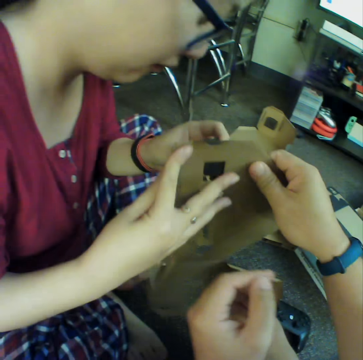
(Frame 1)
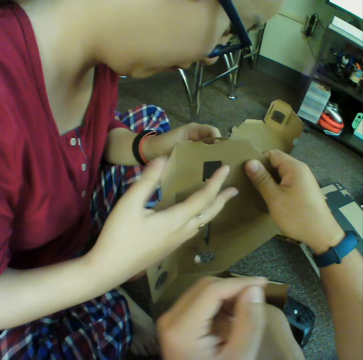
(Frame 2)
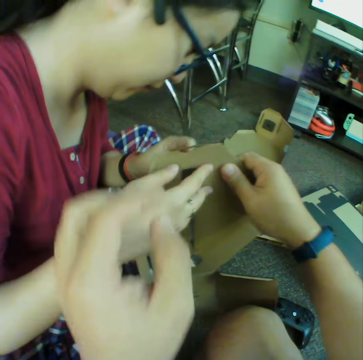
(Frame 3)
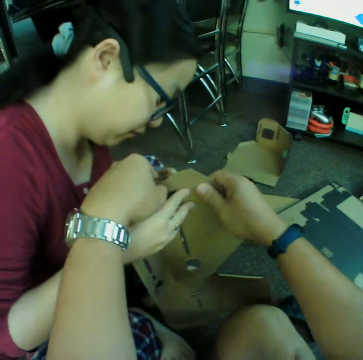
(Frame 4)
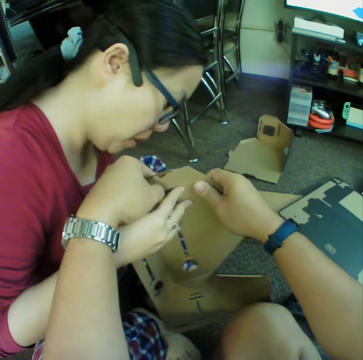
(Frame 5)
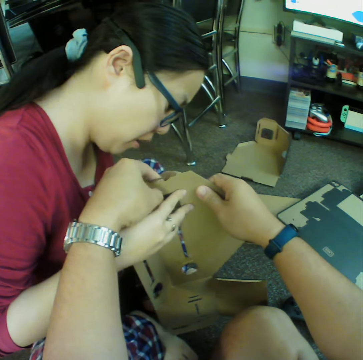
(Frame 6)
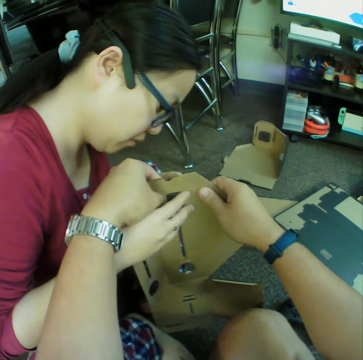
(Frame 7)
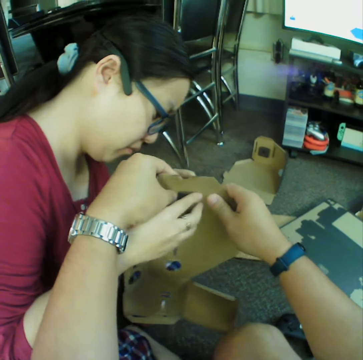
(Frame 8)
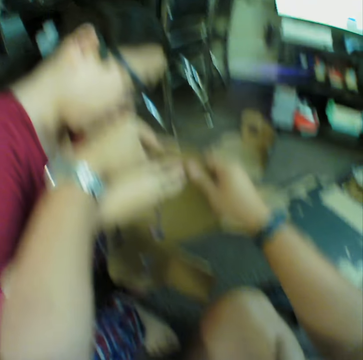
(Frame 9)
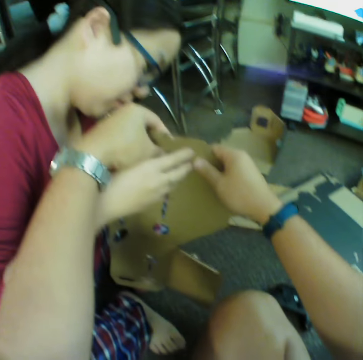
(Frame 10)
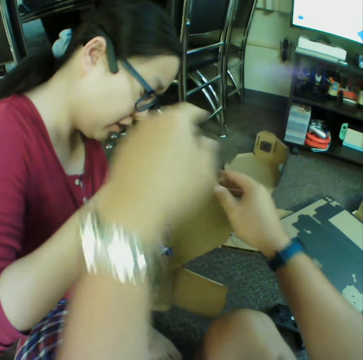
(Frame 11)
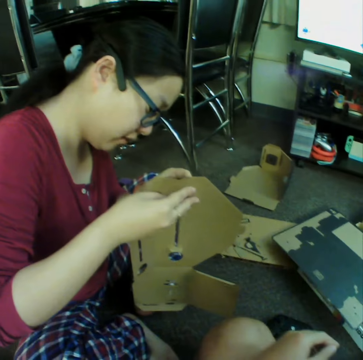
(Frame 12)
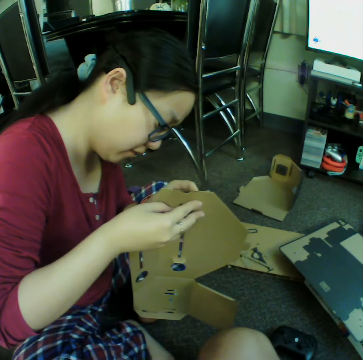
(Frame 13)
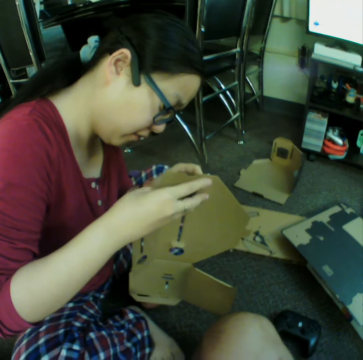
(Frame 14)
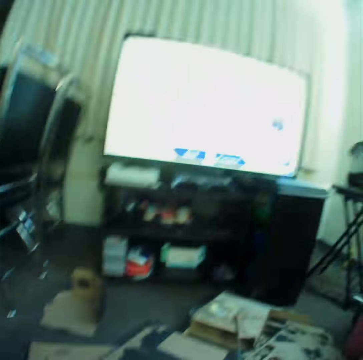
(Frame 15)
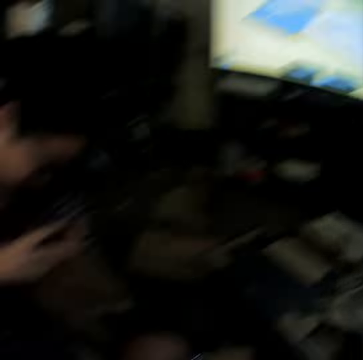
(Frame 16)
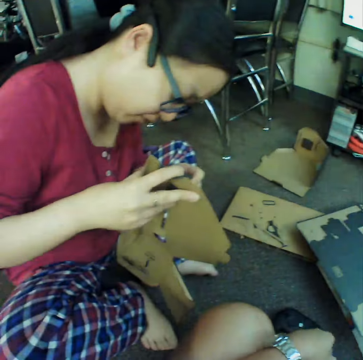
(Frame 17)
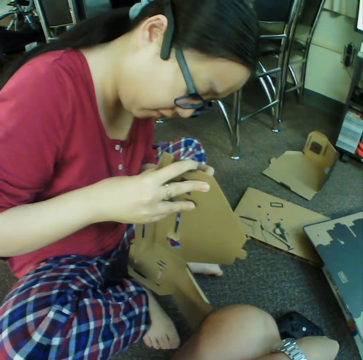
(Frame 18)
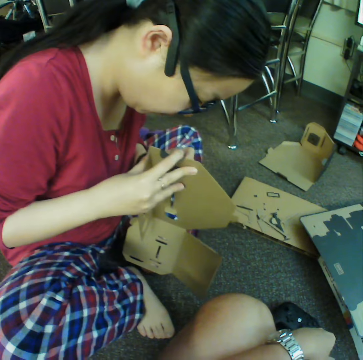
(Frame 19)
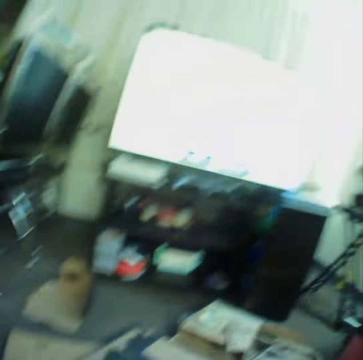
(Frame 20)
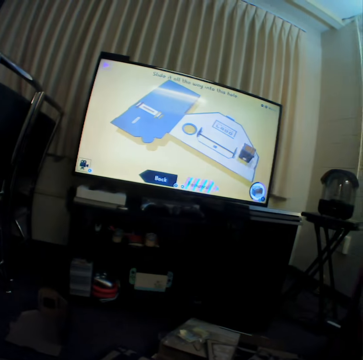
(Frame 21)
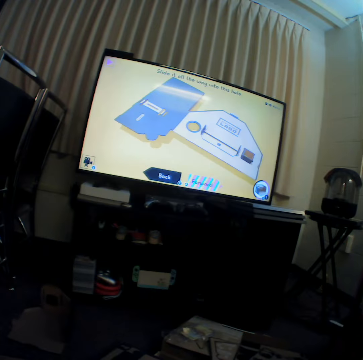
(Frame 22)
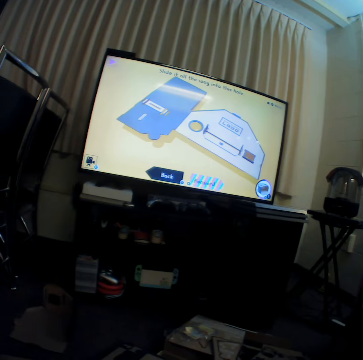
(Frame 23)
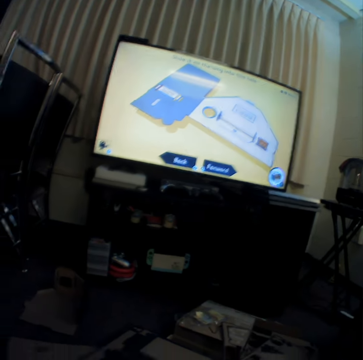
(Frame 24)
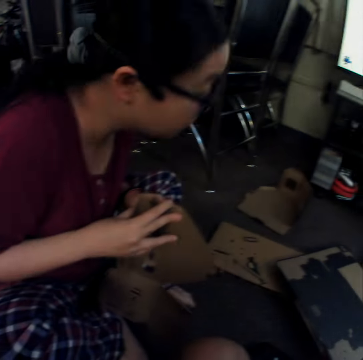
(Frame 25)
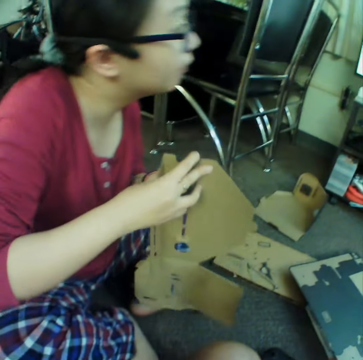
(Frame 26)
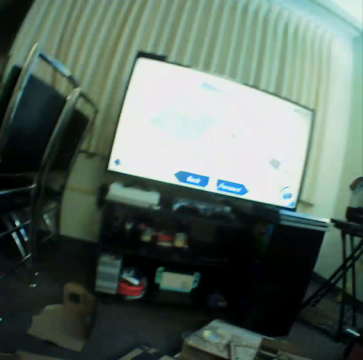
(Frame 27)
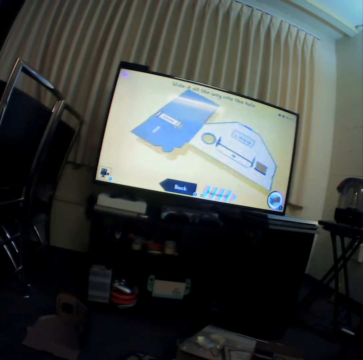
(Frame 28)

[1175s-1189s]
The camera wearer holds craft materials with hands. A woman joins the craft material. The camera wearer watches television.

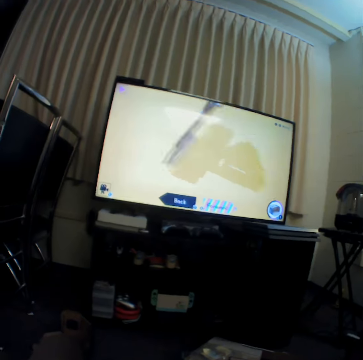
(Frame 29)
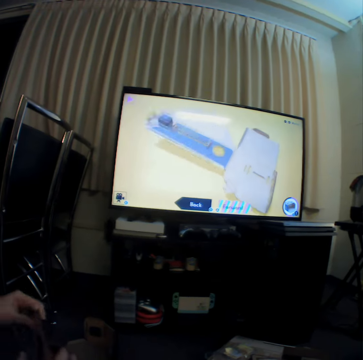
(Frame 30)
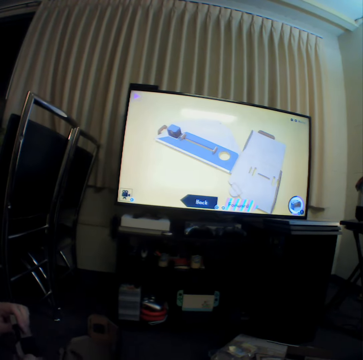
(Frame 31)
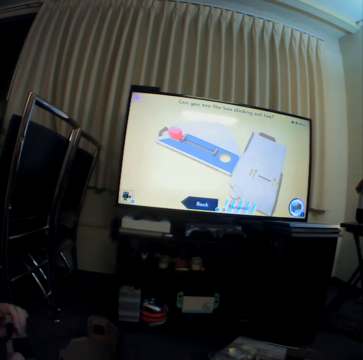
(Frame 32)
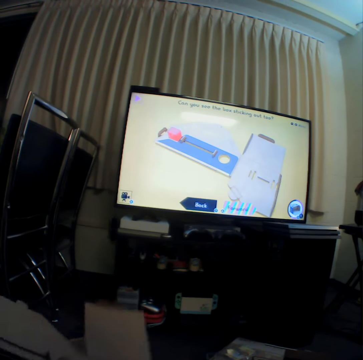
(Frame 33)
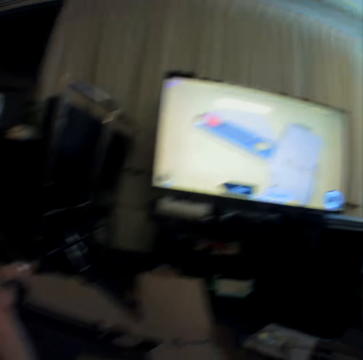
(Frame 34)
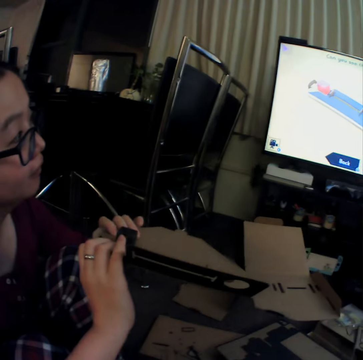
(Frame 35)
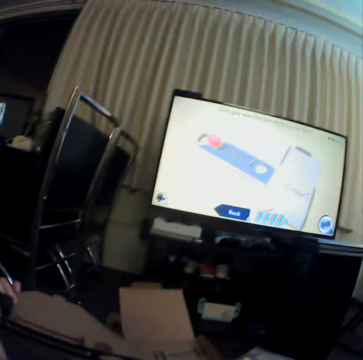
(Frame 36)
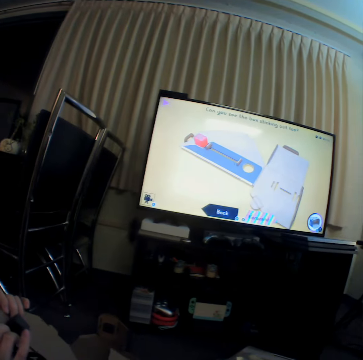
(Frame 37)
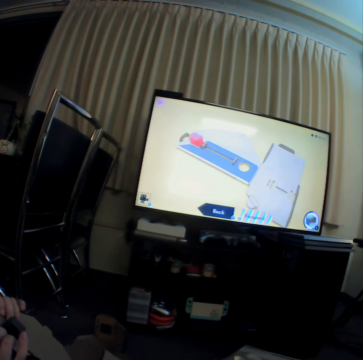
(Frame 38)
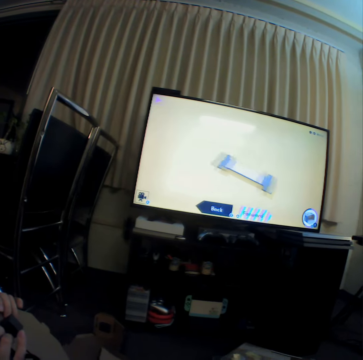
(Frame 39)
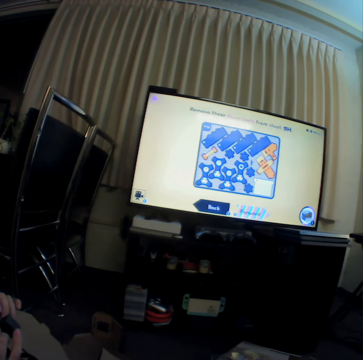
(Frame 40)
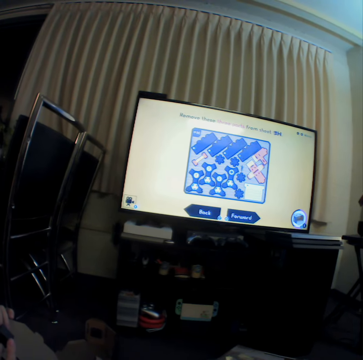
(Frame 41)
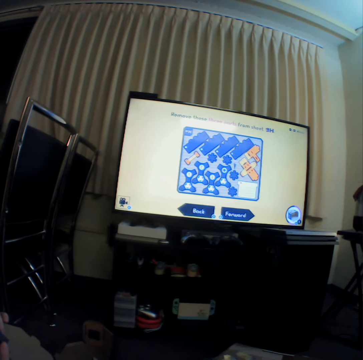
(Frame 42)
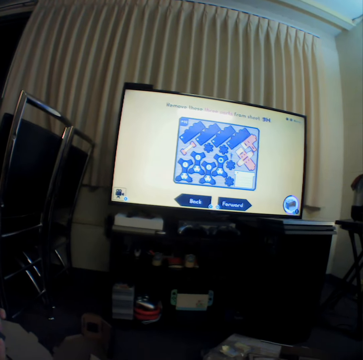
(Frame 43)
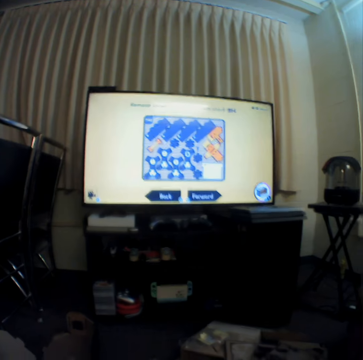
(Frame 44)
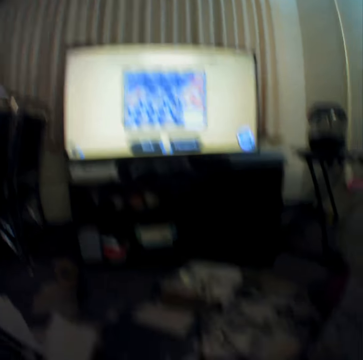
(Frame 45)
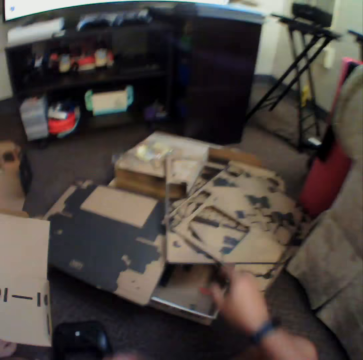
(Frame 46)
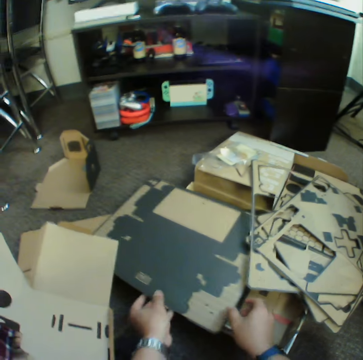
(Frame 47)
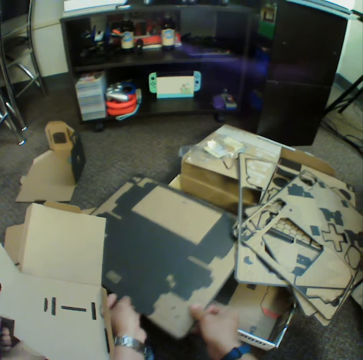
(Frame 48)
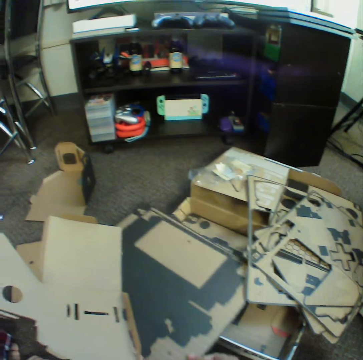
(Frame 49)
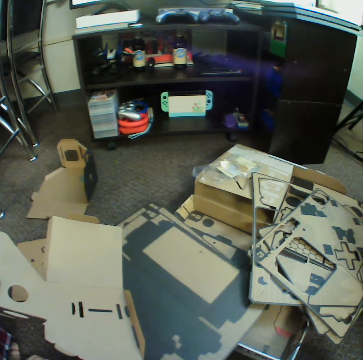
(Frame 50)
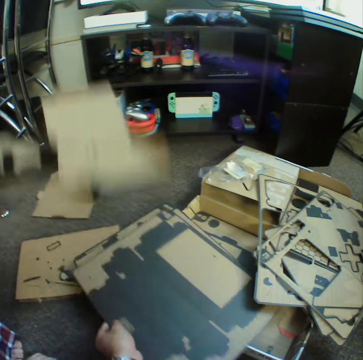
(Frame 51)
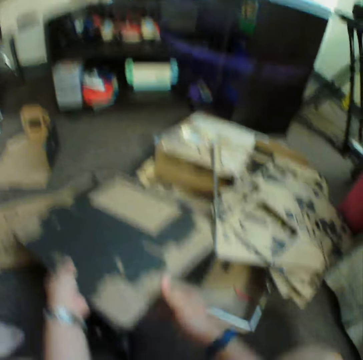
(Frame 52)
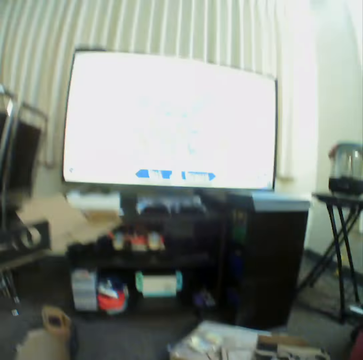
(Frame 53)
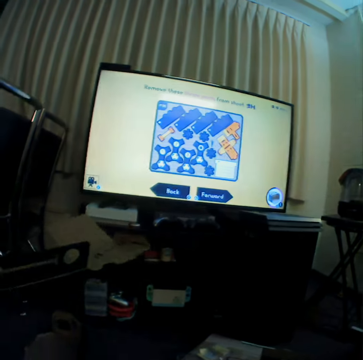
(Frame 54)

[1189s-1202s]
A woman moves craft materials. The camera wearer watches television. They move the craft material on the floor.

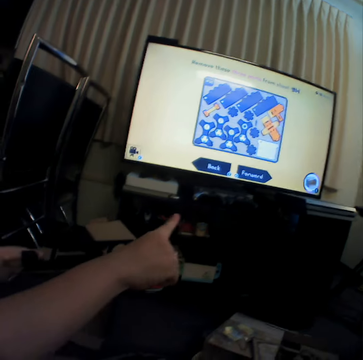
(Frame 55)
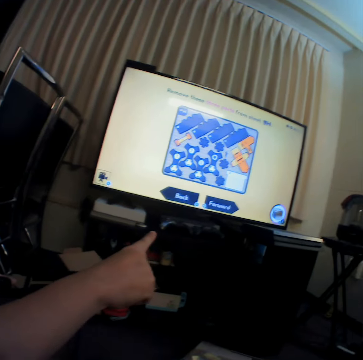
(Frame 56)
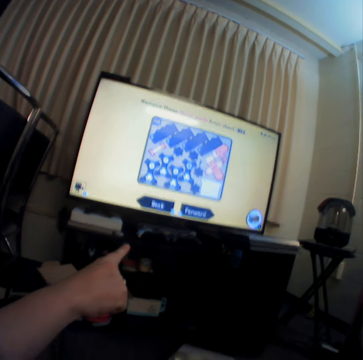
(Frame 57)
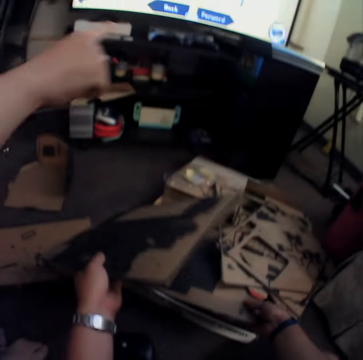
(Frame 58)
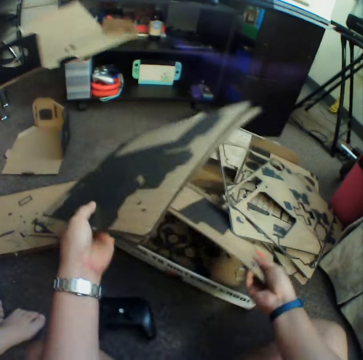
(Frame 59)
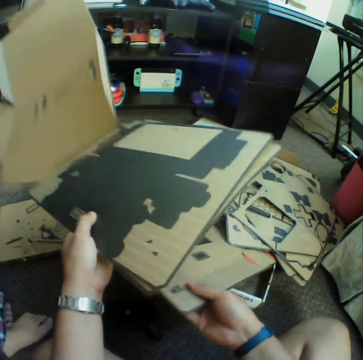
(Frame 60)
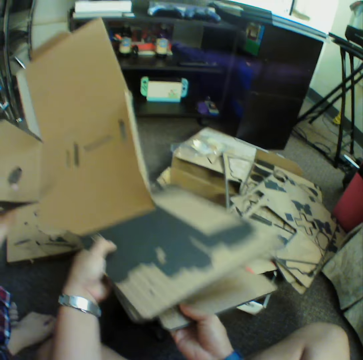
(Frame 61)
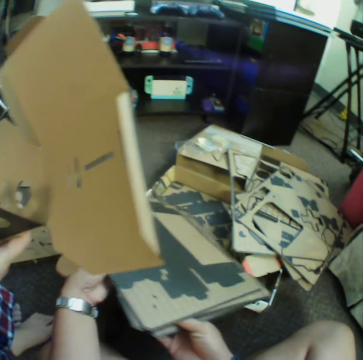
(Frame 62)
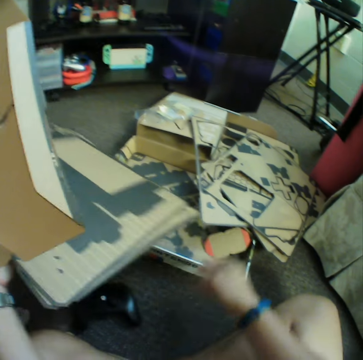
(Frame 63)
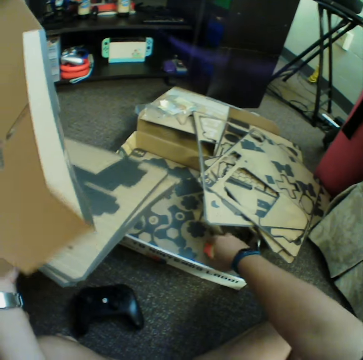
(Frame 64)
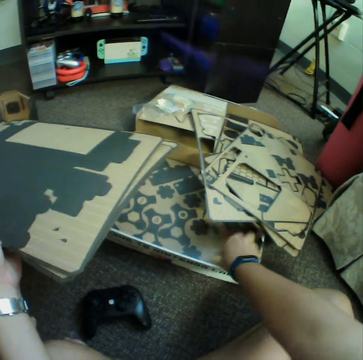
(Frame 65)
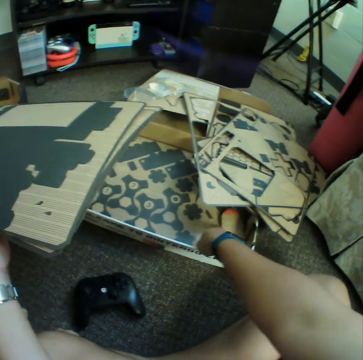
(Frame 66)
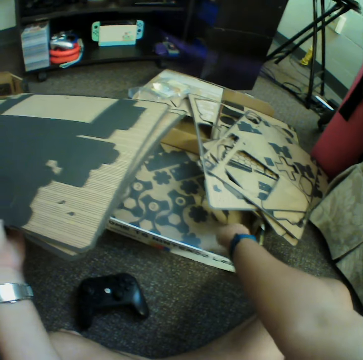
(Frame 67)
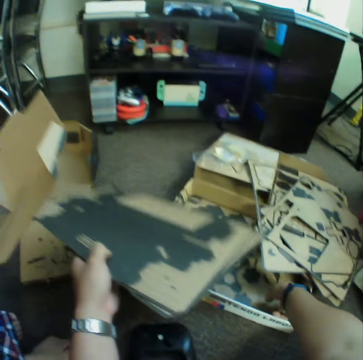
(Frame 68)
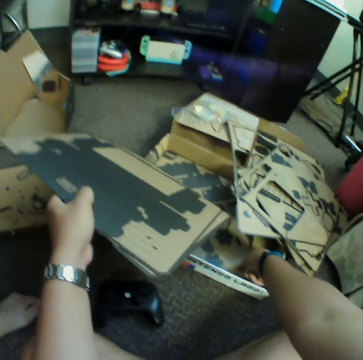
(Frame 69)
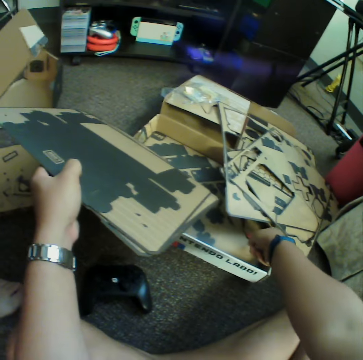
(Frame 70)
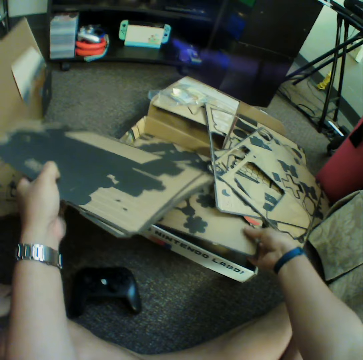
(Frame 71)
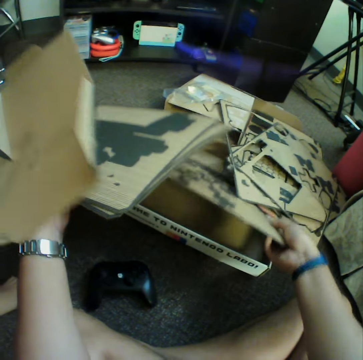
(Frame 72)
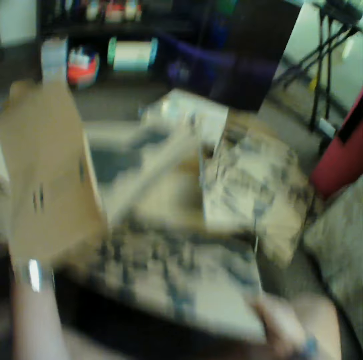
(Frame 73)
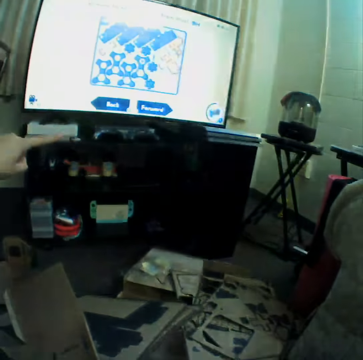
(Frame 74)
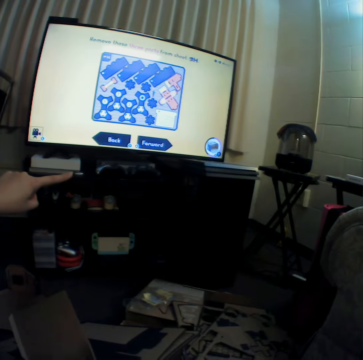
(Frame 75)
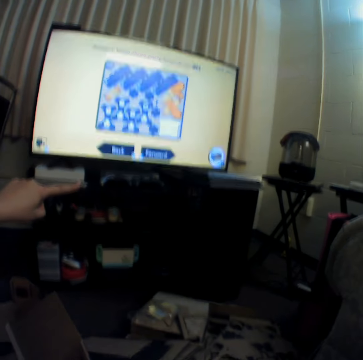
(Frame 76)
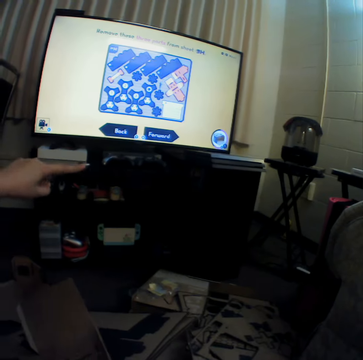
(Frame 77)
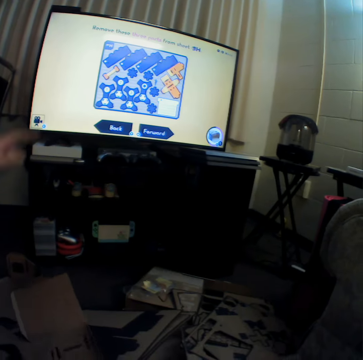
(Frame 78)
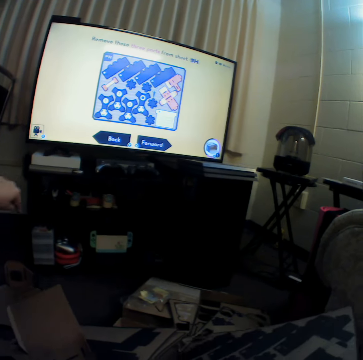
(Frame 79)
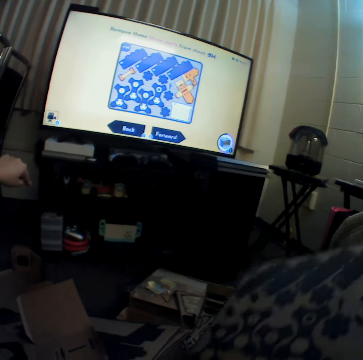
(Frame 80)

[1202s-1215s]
A woman points a finger. The camera wearer picks up craft material and puts the craft material to the other hand. They pick up the craft material. The woman points a finger.
